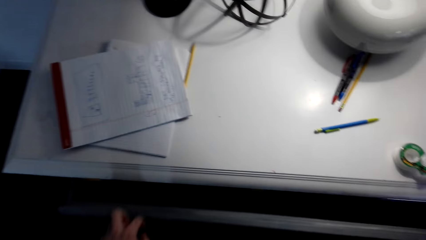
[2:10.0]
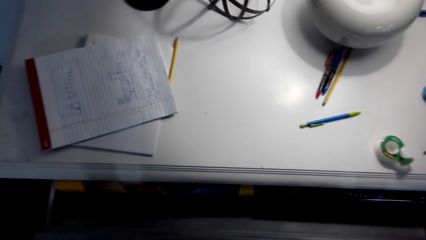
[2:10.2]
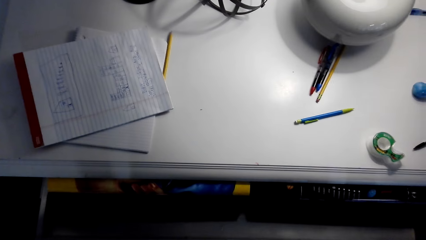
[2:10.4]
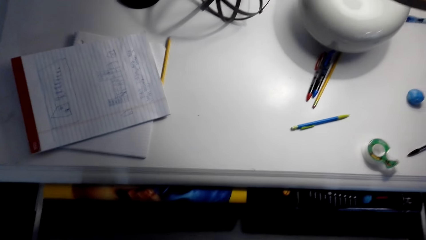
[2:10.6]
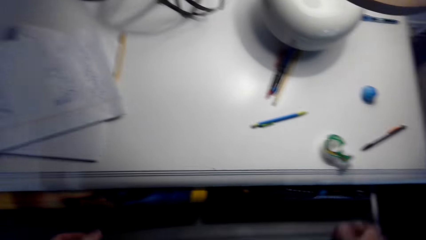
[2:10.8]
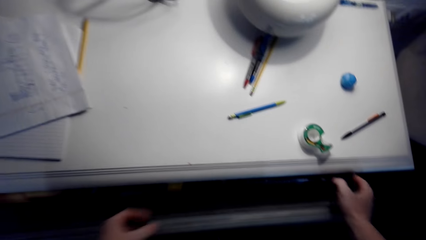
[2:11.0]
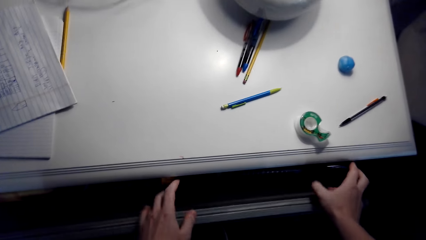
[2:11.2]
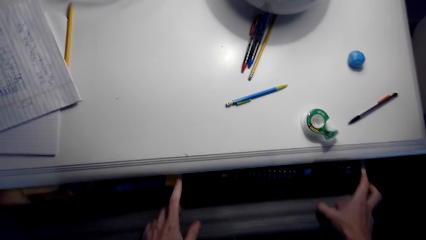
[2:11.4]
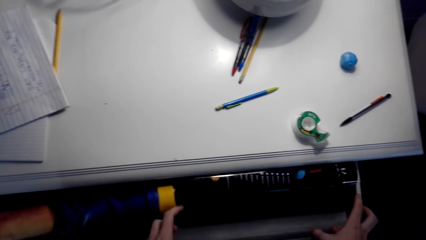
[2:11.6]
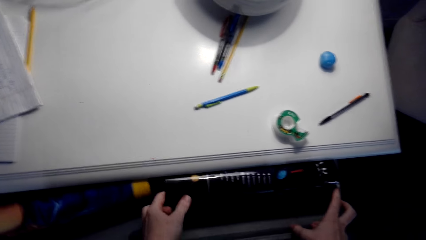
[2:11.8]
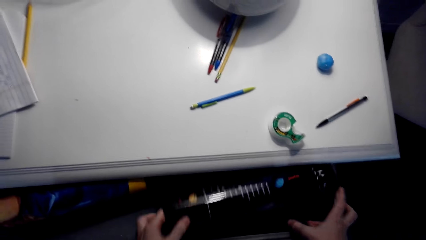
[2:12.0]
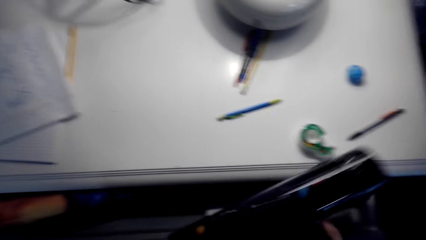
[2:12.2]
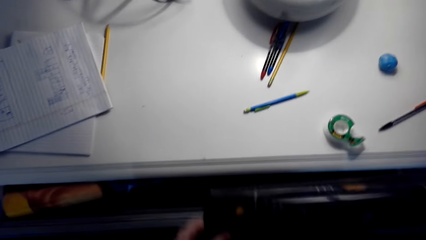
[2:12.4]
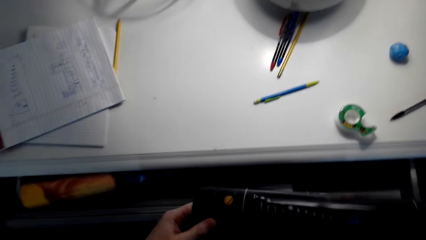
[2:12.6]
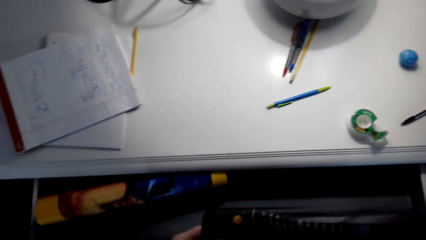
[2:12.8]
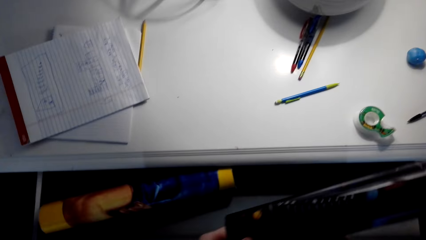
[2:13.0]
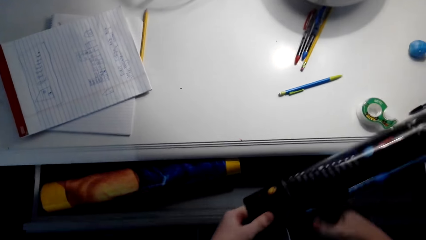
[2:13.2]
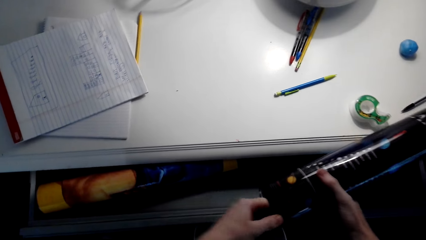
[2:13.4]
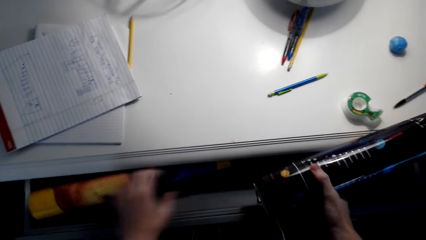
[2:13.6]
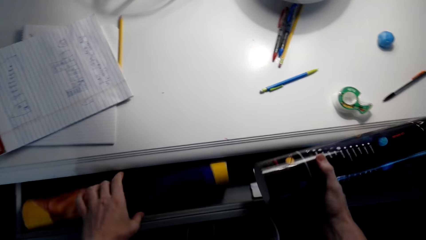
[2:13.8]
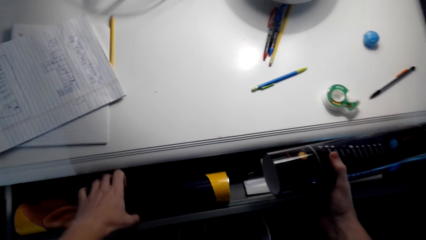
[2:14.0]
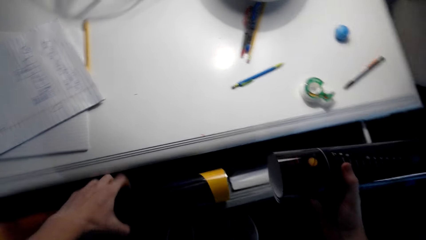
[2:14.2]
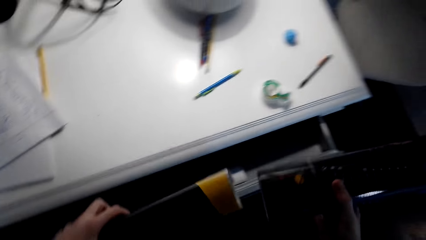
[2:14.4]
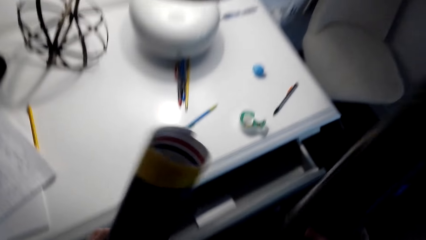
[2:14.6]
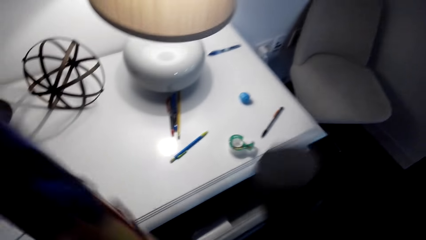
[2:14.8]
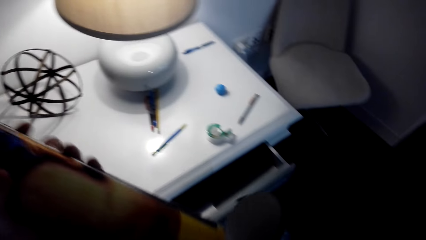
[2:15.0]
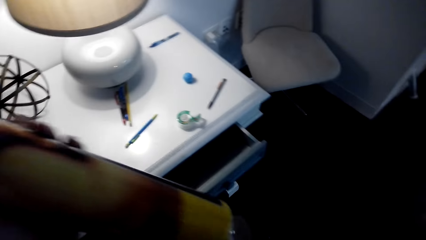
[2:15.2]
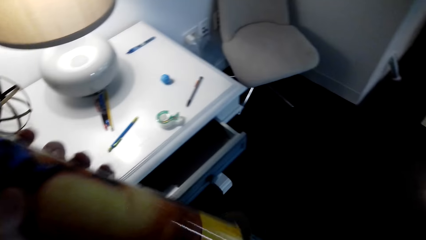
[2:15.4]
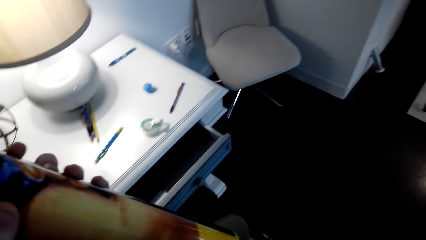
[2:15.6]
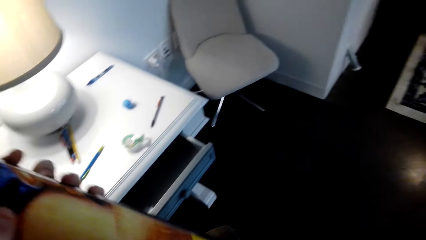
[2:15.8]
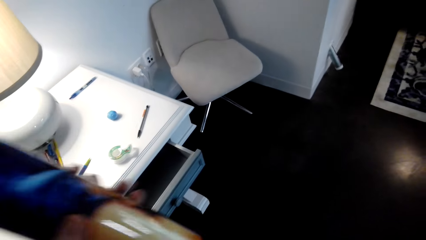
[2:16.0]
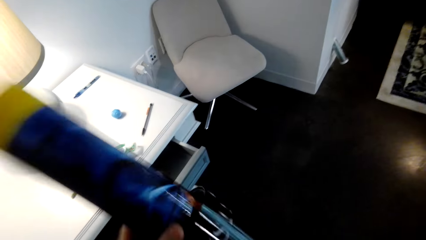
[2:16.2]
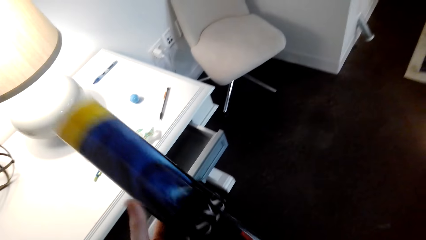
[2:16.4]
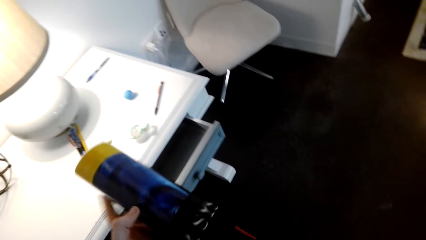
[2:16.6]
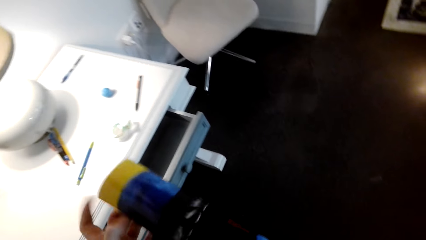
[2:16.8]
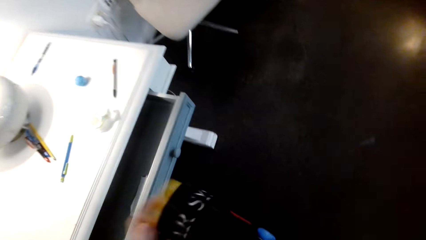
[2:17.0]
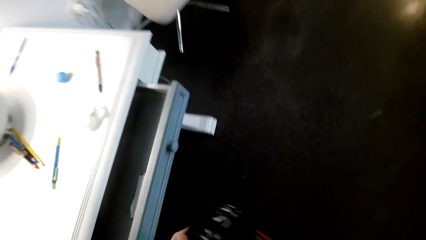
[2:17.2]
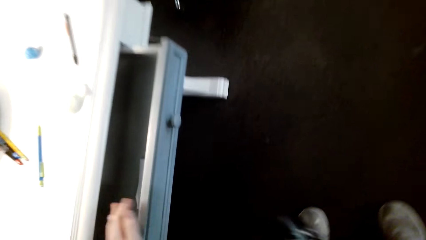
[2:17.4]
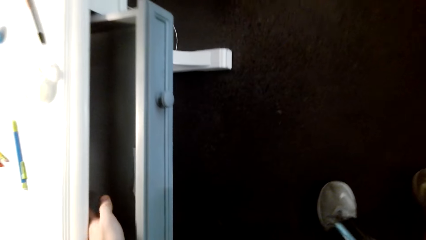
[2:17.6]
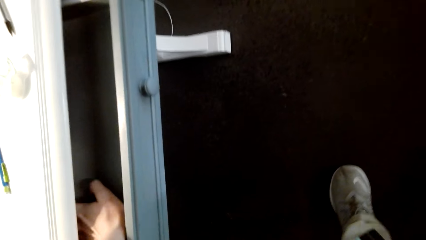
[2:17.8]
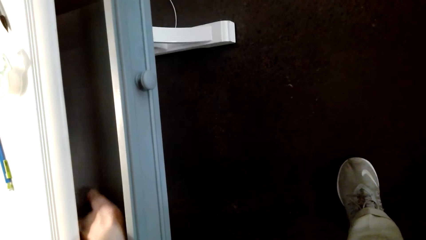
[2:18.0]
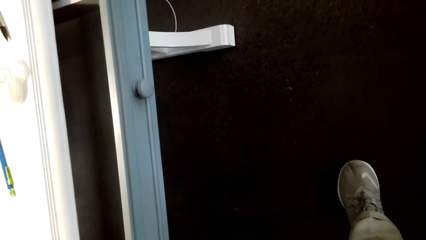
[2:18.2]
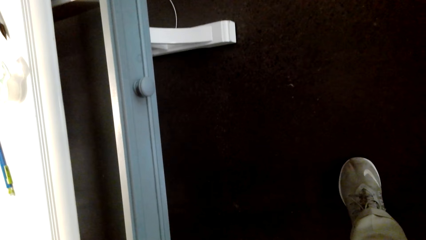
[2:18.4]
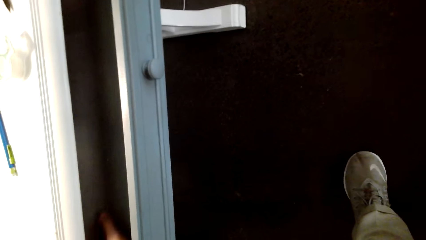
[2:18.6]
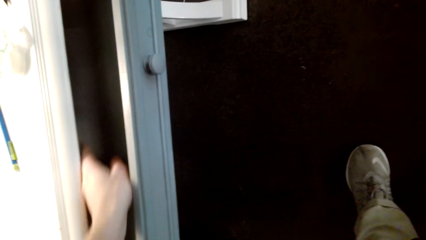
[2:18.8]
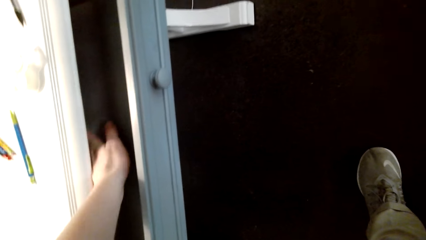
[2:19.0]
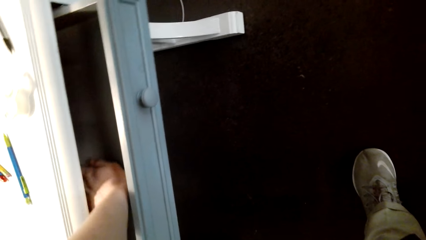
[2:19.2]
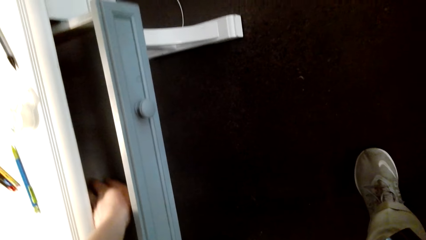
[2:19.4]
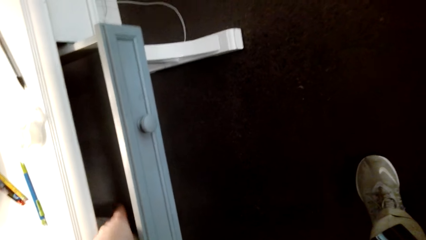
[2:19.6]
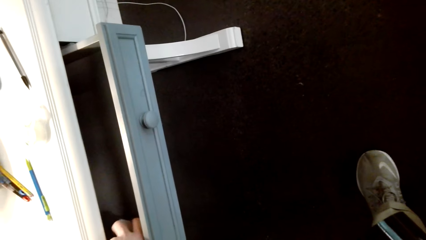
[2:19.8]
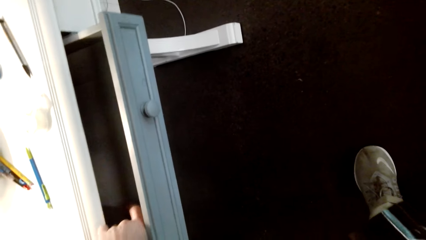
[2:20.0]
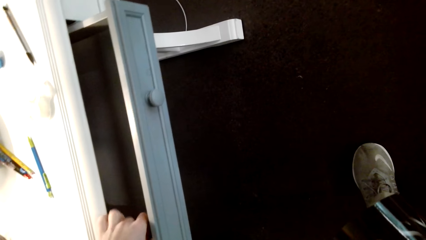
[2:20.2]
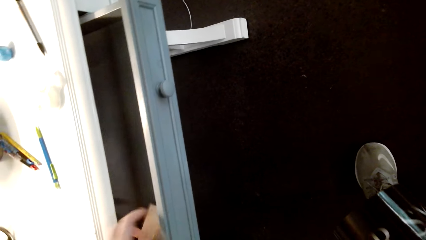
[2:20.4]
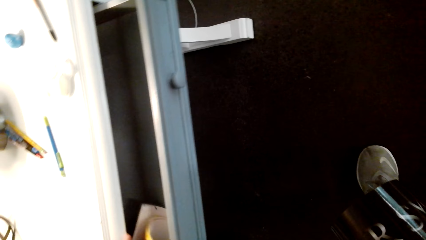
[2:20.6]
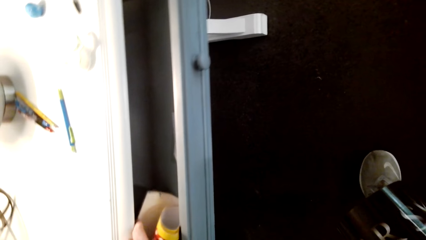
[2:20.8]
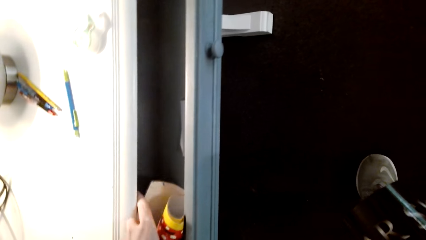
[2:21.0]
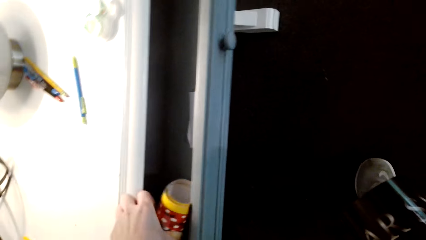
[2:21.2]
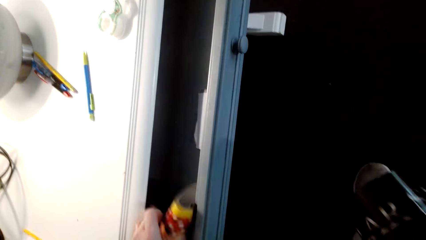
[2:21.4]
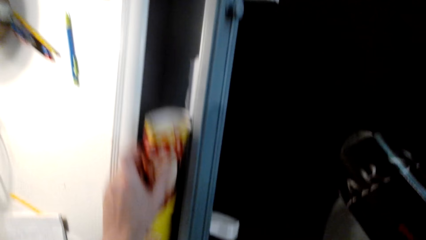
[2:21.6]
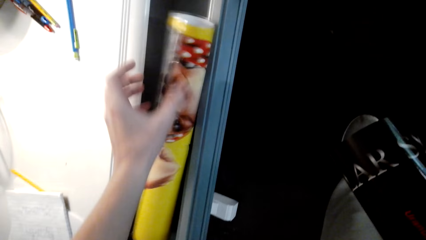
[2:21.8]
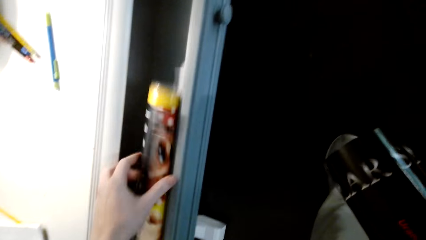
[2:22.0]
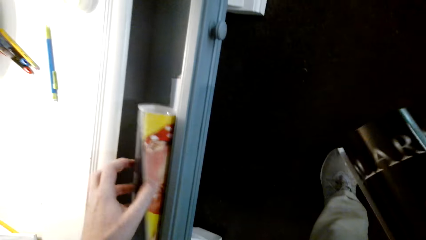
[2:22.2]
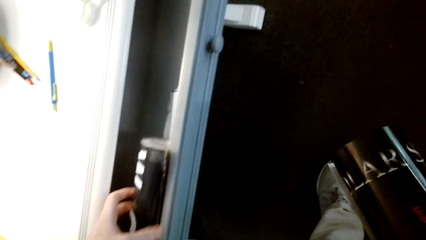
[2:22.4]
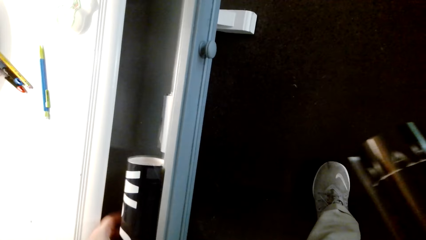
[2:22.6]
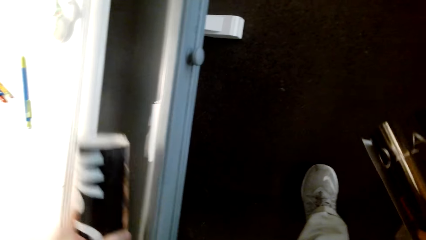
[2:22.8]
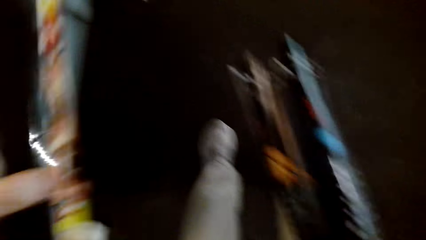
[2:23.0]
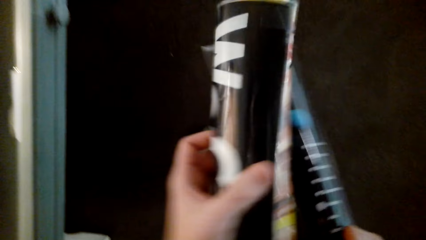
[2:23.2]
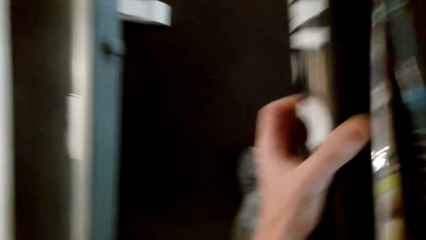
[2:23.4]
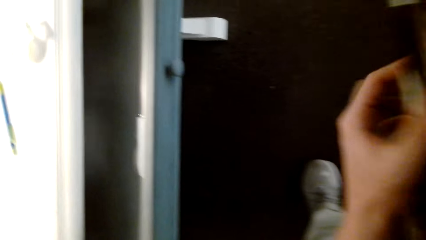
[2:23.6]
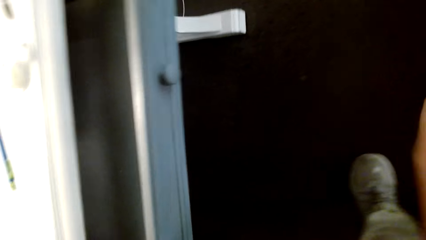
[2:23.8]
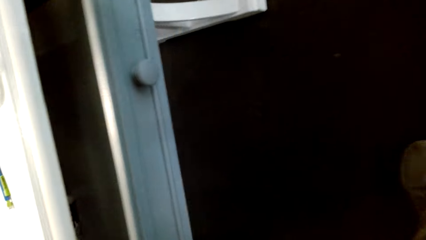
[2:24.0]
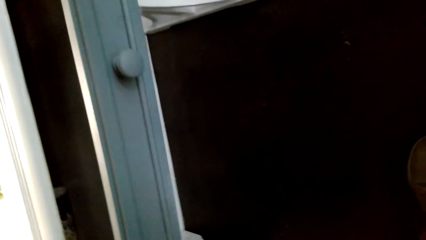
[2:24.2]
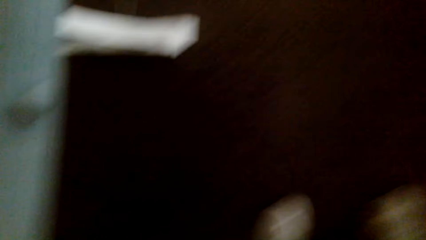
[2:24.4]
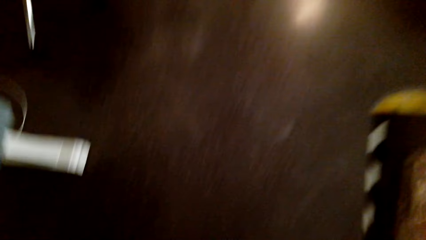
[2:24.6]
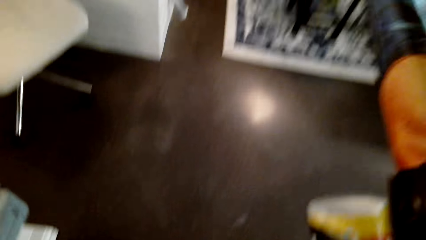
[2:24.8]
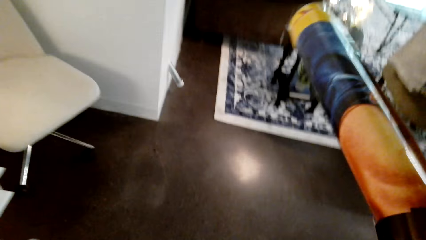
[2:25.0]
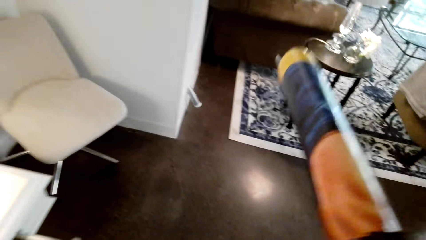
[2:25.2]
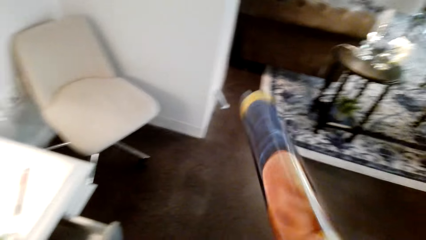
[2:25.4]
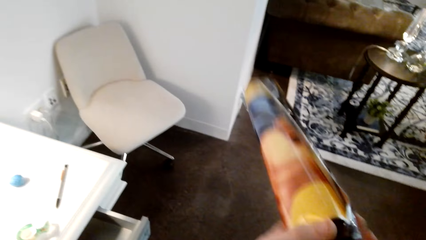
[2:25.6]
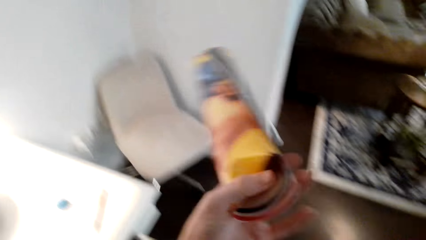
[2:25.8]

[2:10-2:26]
The camera wearer opens the drawer. He picks up the portrait art paper or photo in the drawer. He puts the portrait art paper together. He searches with his hand. He picks up the portrait art paper in the drawer. He looks around.
